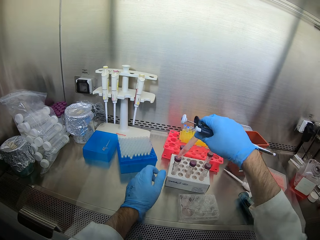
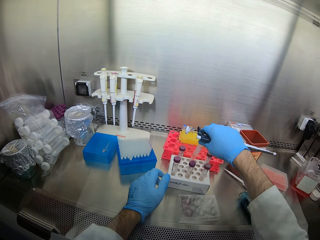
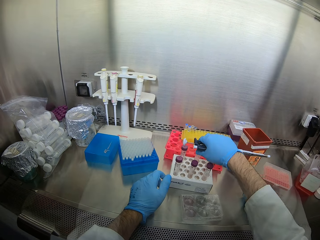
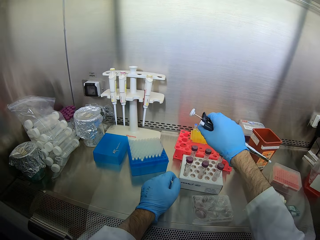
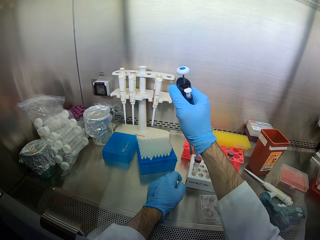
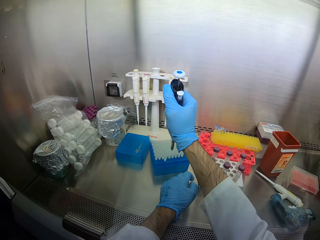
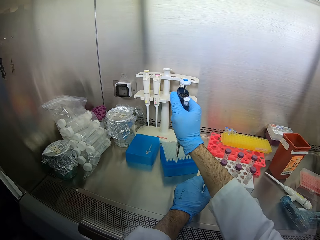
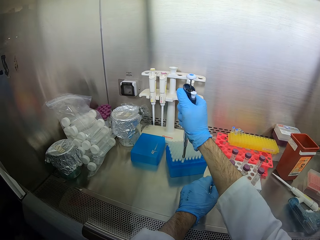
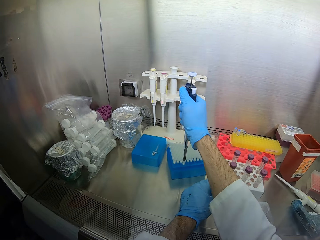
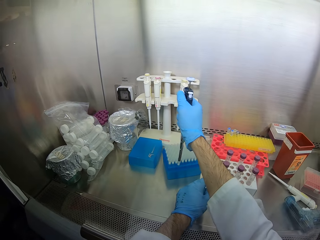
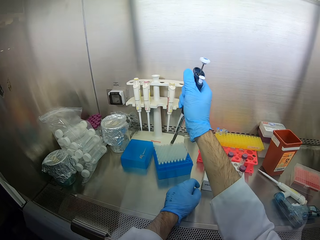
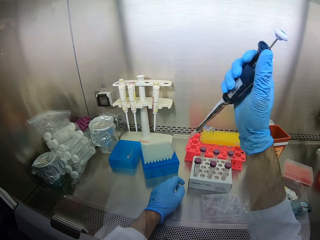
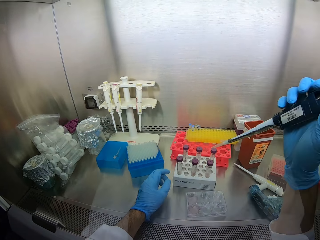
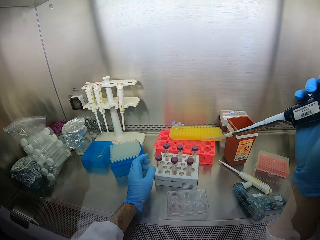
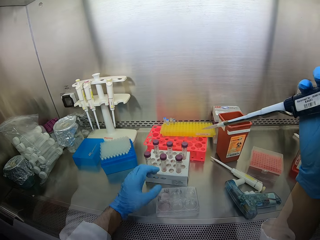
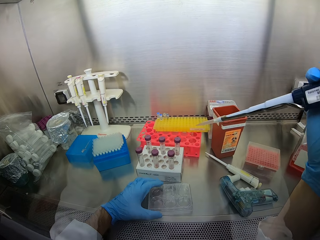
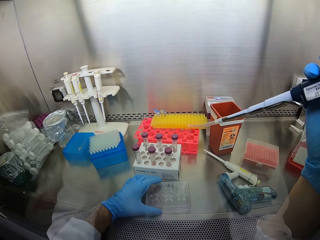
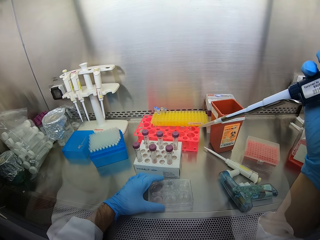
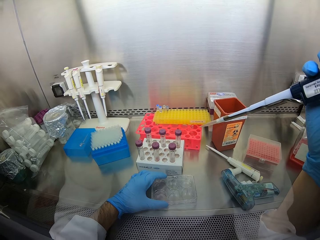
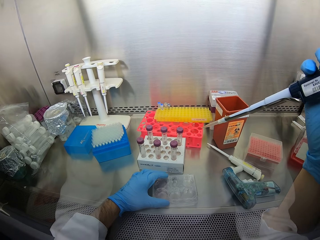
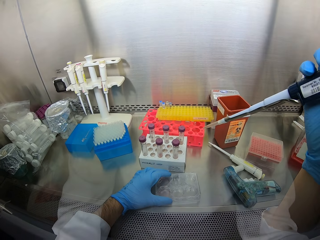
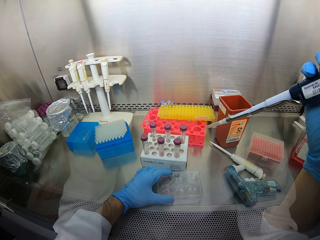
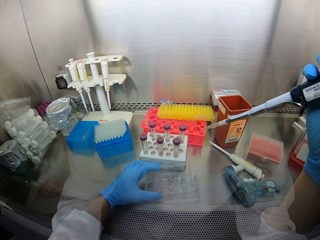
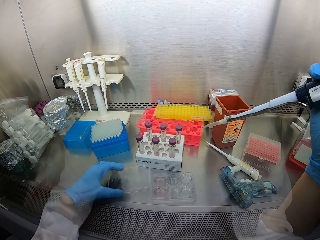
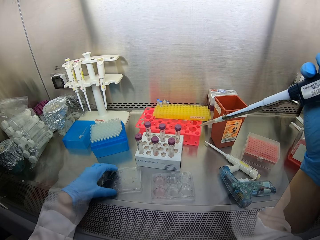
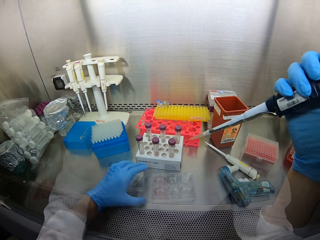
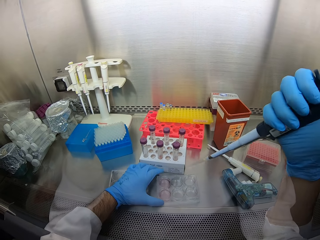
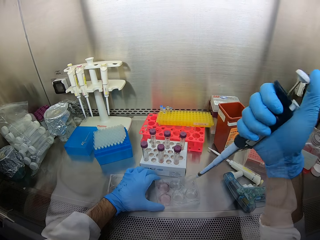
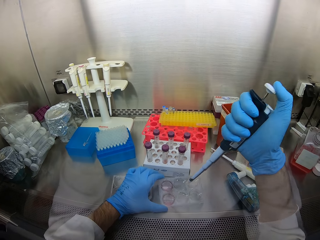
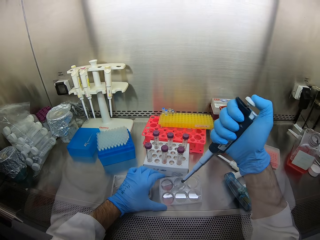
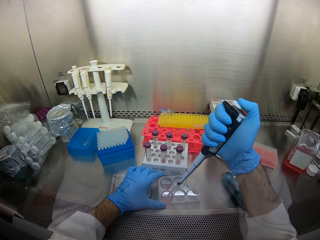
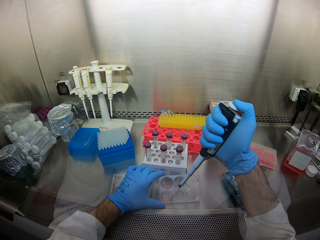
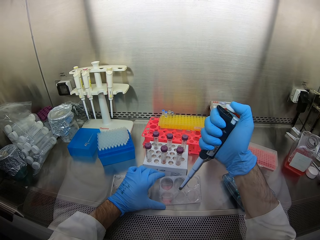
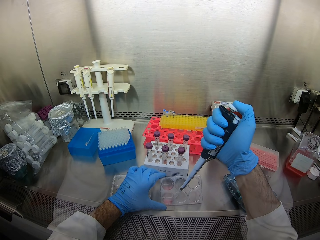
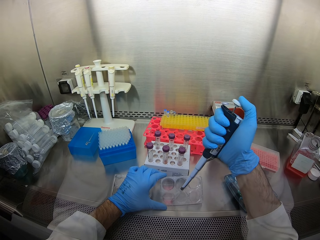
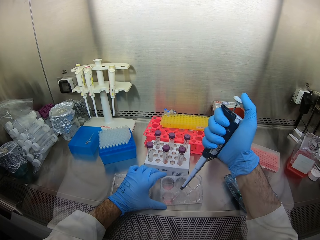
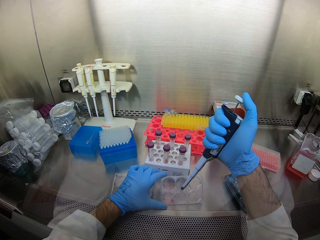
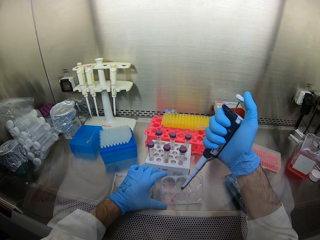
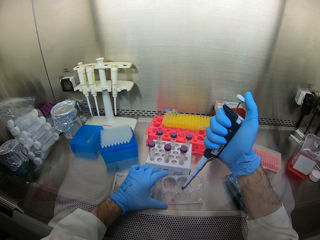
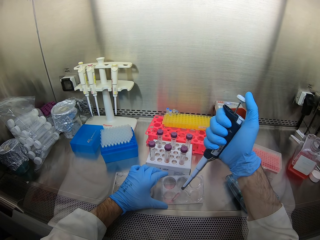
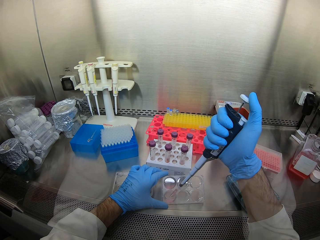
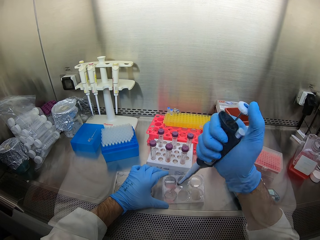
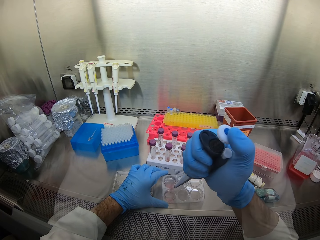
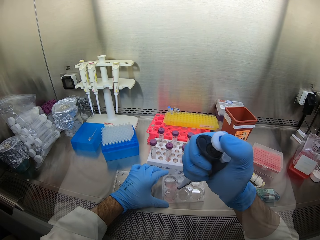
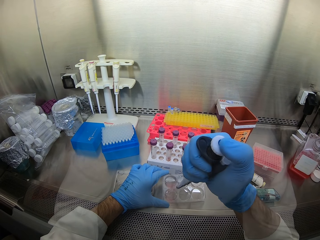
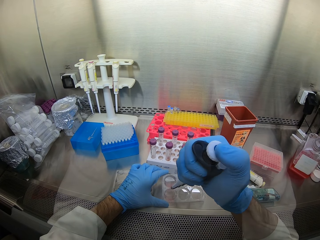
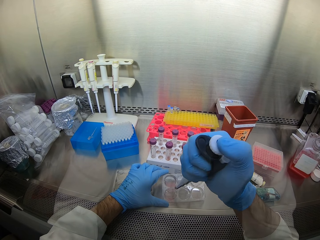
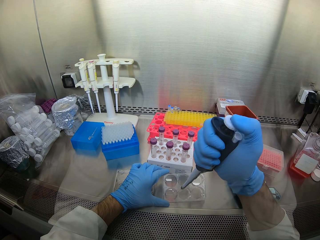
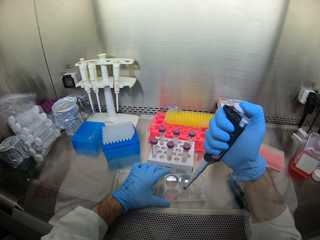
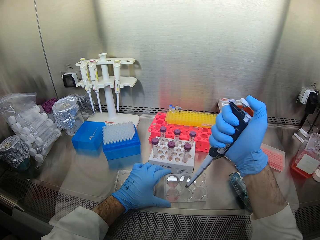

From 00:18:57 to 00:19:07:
The camera wearer places the test tube in the tray. They pick up a dropper and pick up a test tube. They suck the solution with the micropipette from the container.

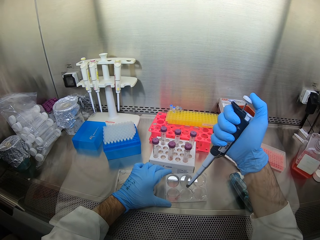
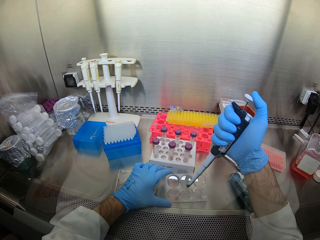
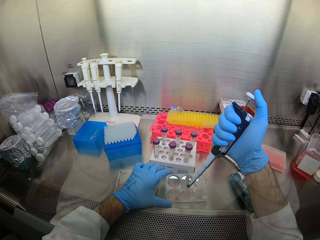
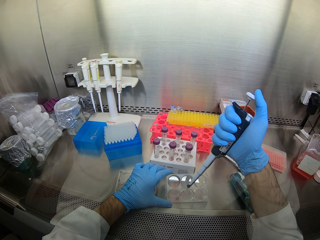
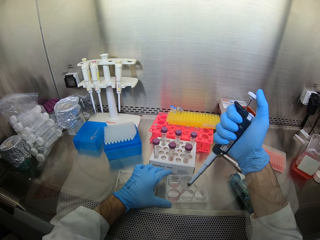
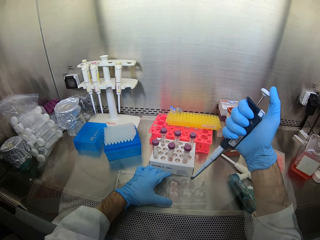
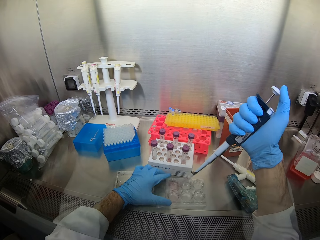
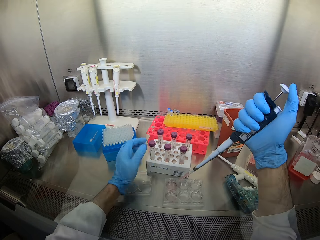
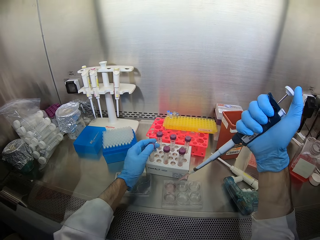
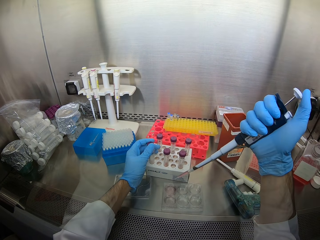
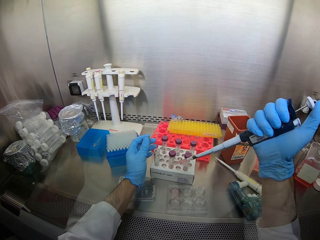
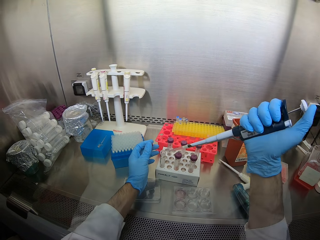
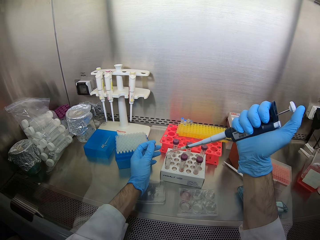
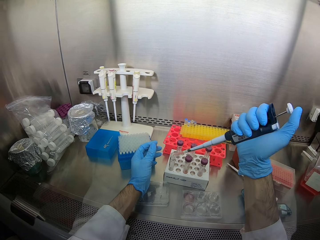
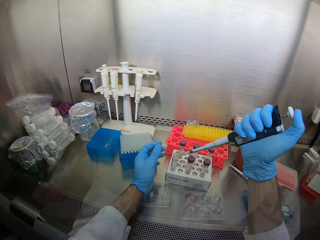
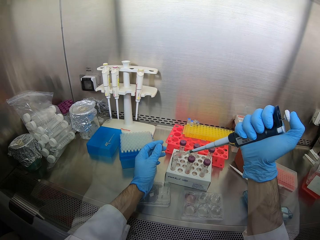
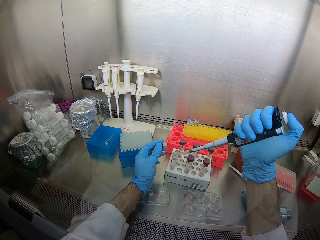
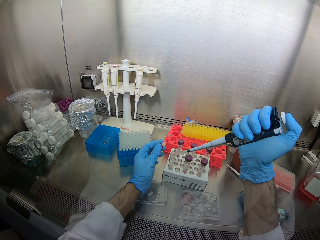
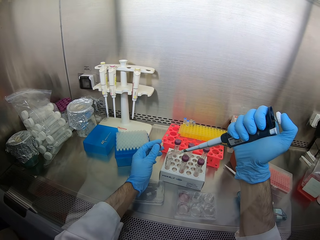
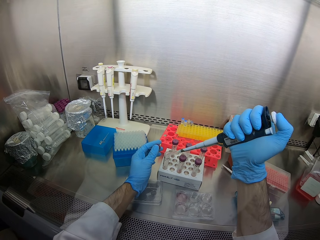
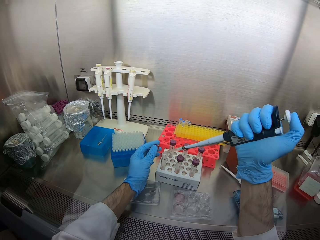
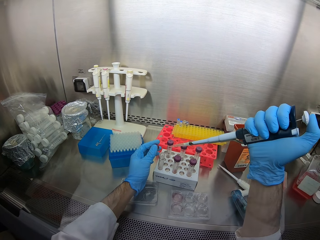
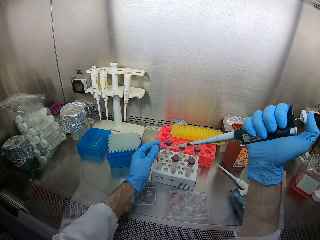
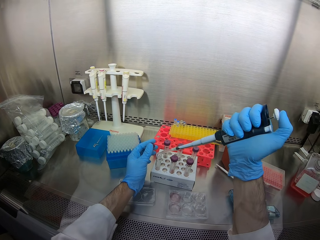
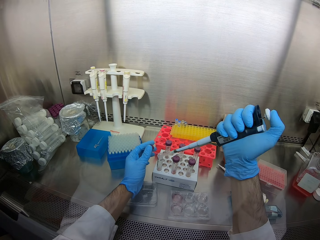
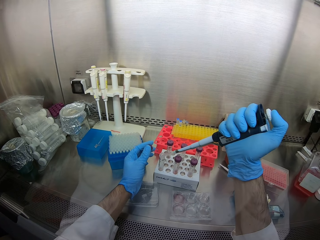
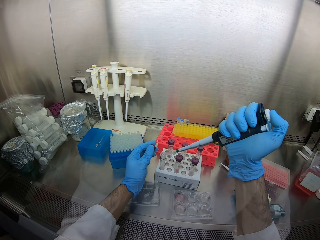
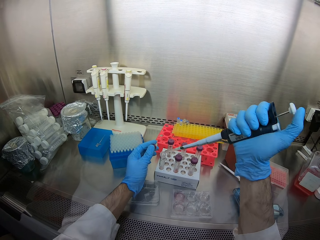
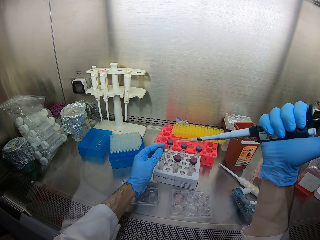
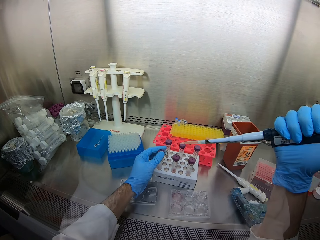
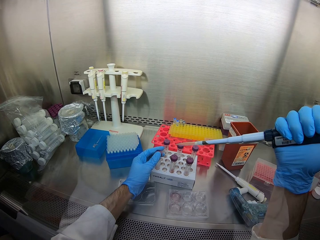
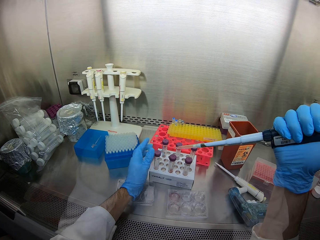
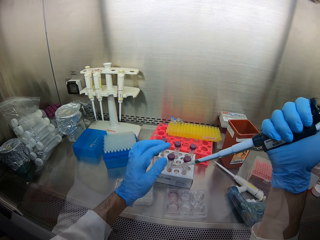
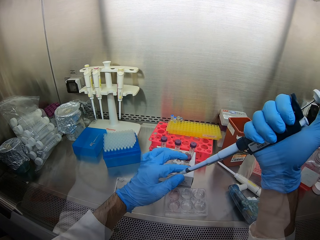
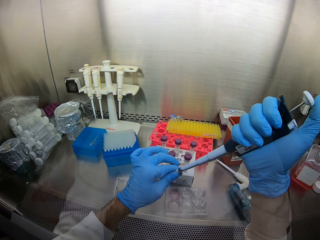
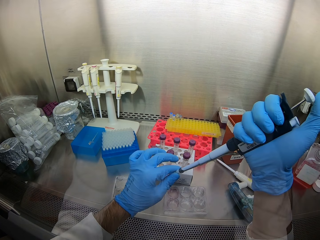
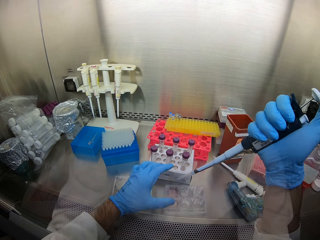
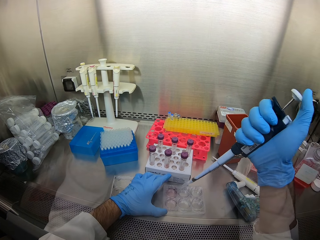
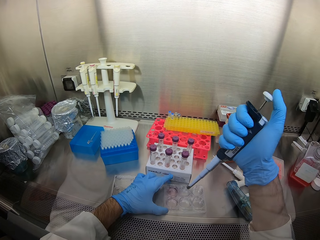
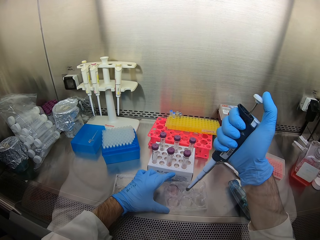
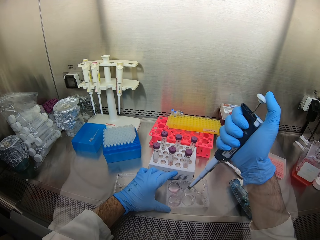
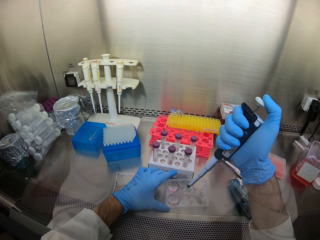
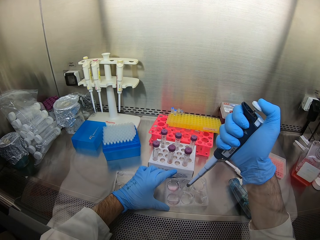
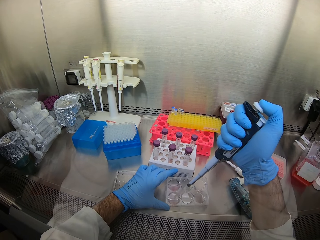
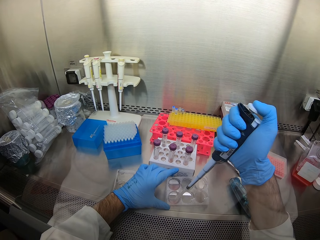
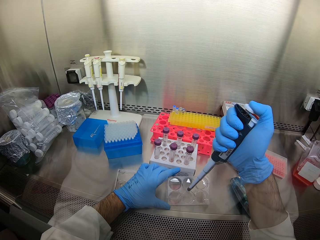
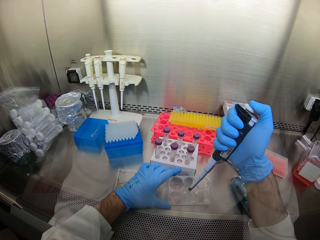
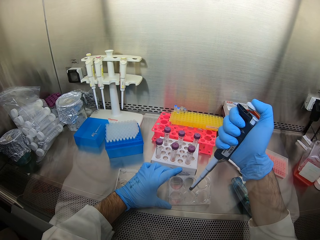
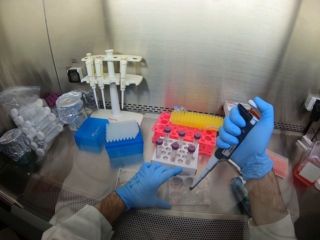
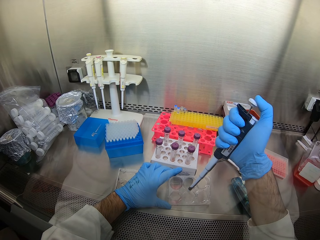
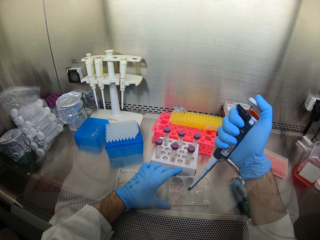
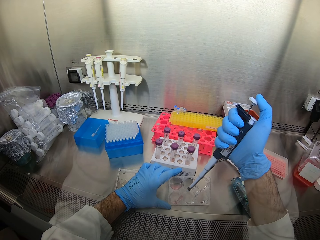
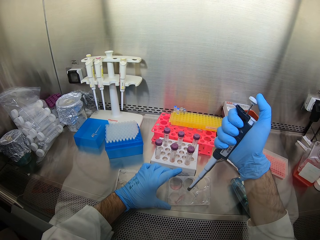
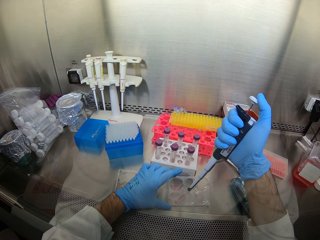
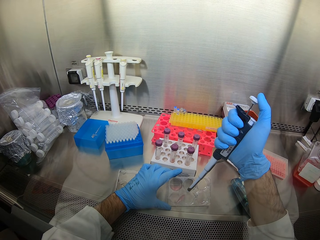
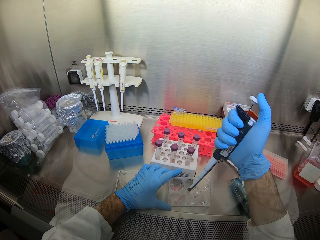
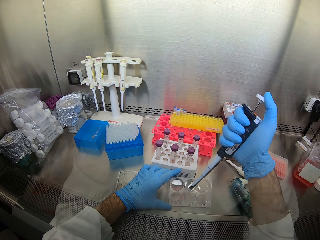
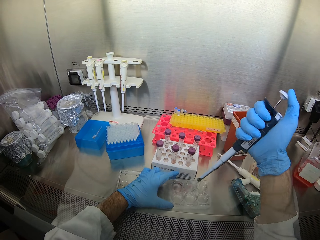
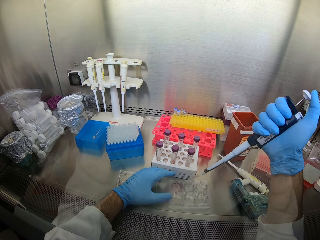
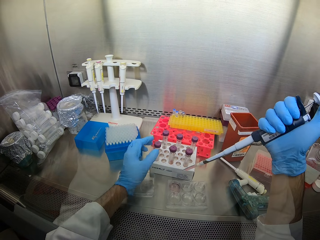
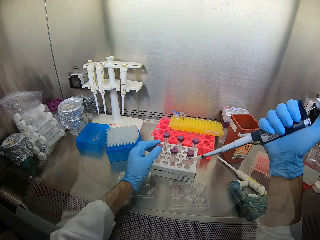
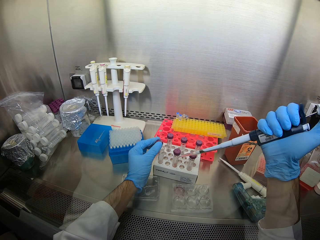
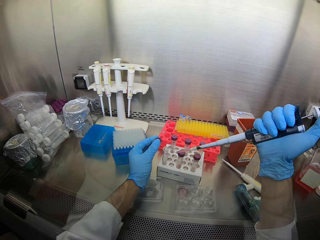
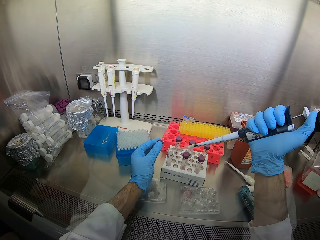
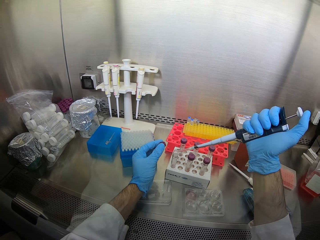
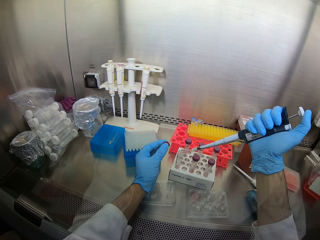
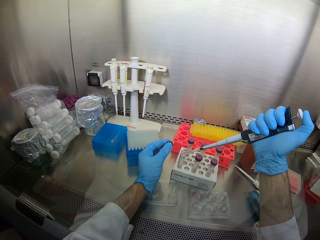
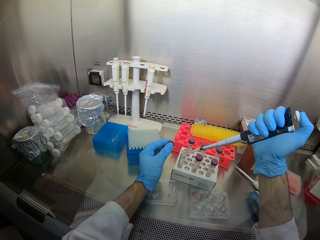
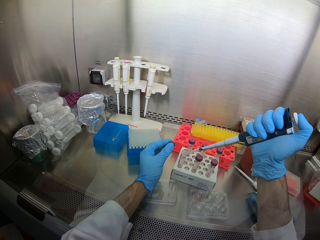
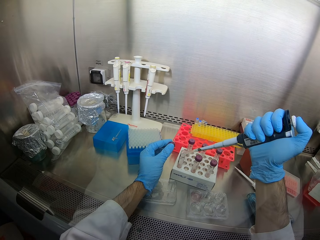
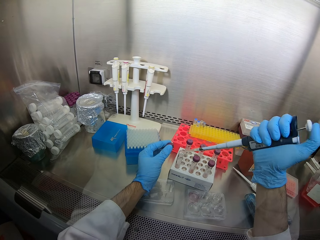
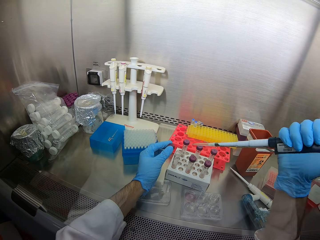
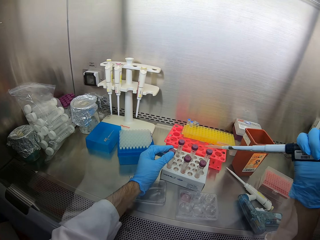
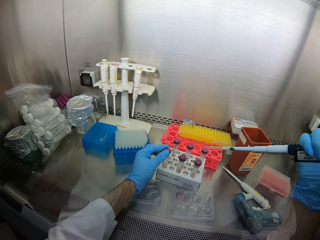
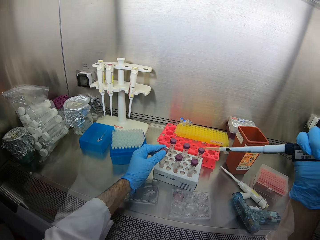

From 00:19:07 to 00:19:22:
The camera wearer puts the solution in the test tube. They close the lid of the test tube. They suck the solution with the micropipette from the container. They put the solution in the test tube.
